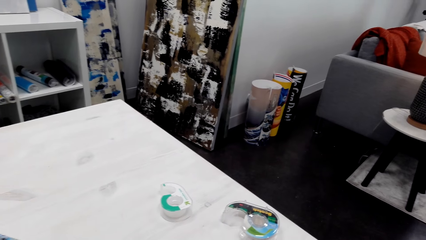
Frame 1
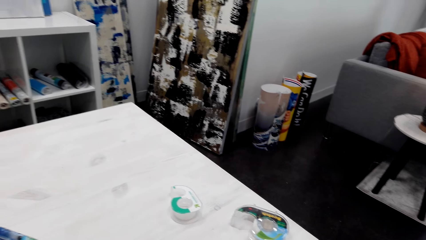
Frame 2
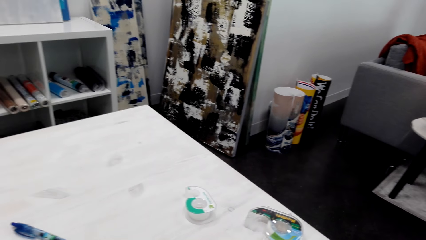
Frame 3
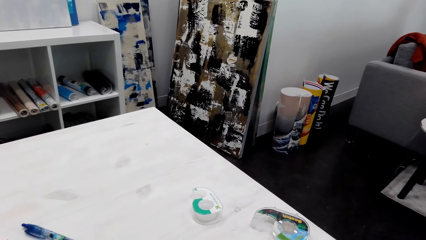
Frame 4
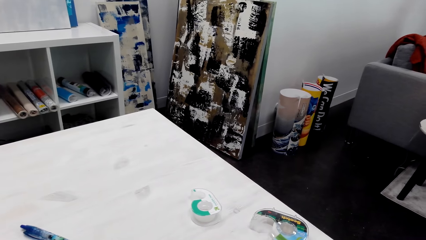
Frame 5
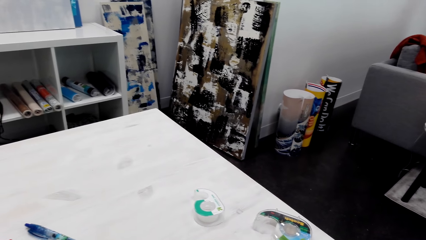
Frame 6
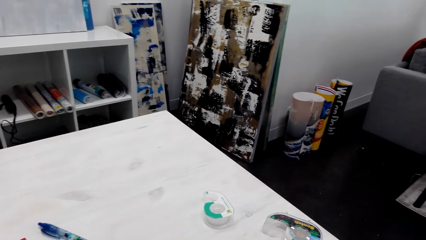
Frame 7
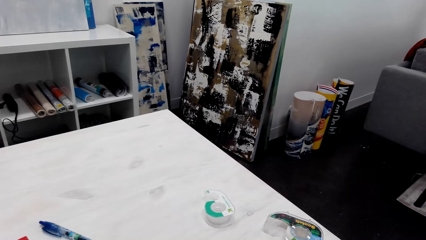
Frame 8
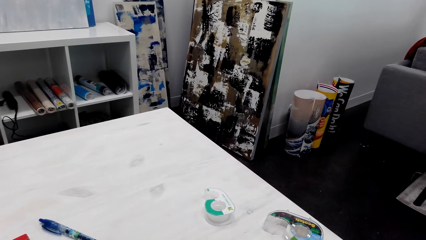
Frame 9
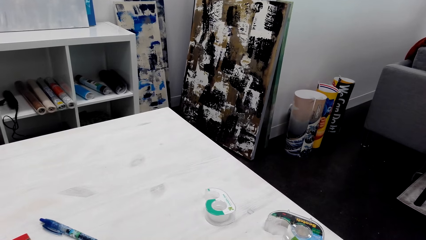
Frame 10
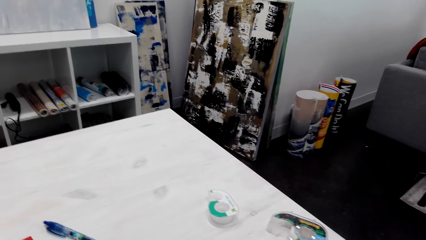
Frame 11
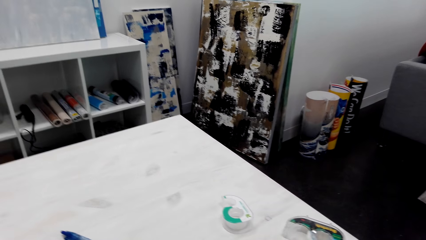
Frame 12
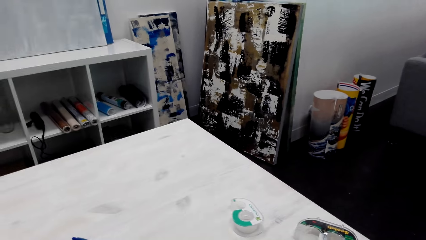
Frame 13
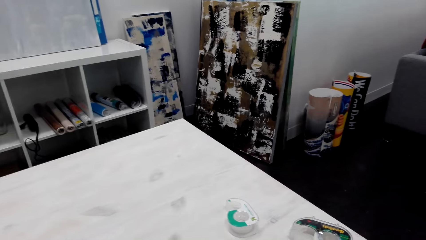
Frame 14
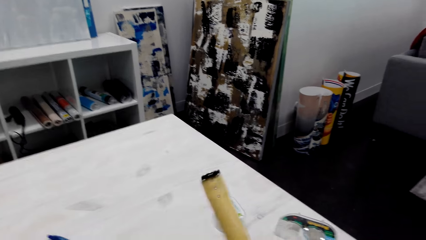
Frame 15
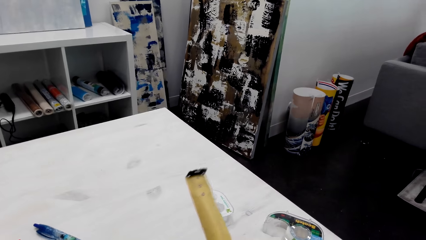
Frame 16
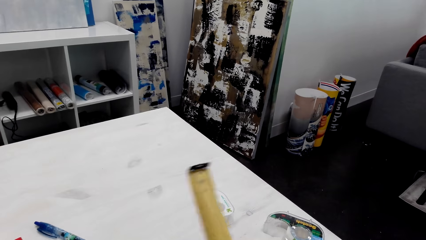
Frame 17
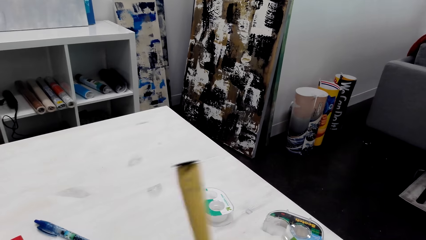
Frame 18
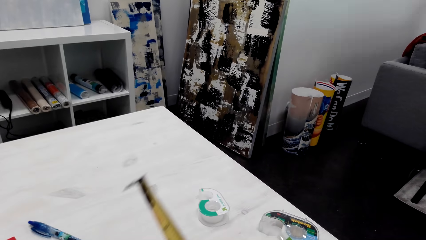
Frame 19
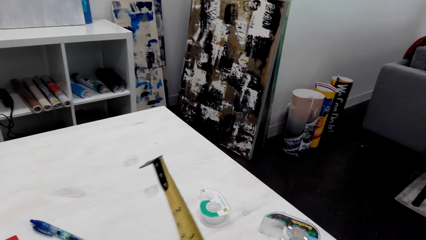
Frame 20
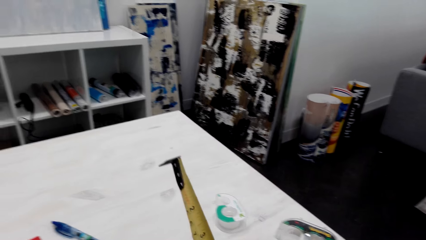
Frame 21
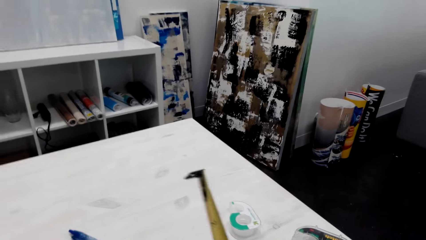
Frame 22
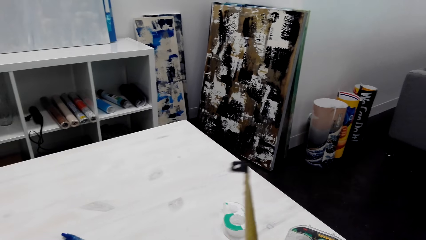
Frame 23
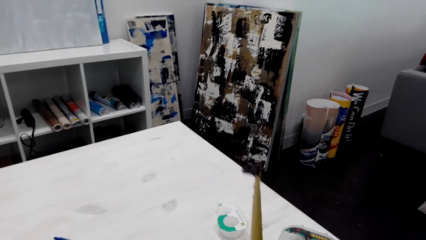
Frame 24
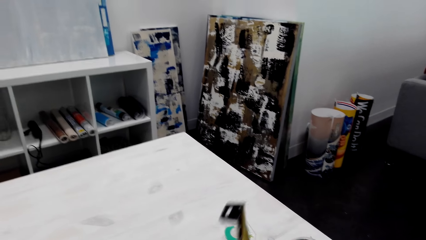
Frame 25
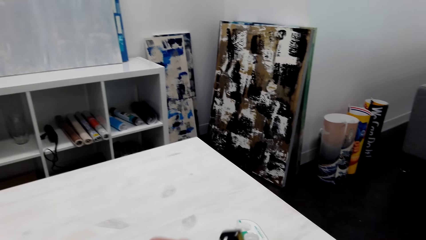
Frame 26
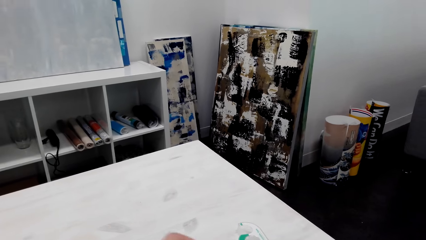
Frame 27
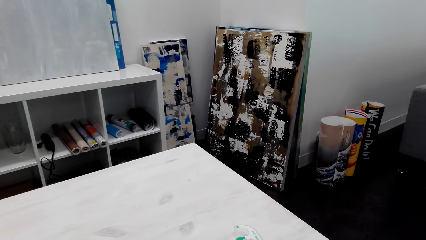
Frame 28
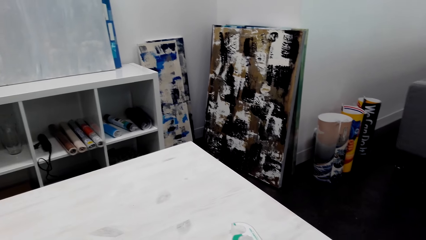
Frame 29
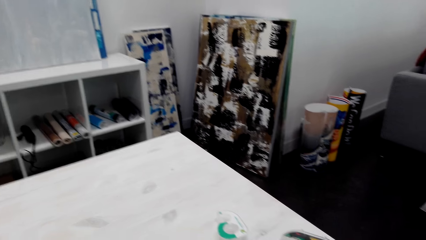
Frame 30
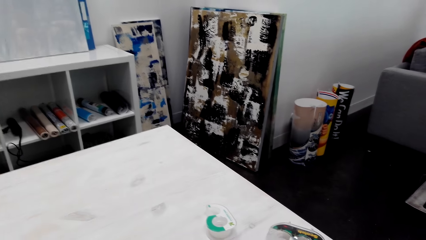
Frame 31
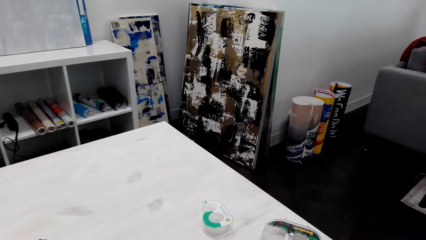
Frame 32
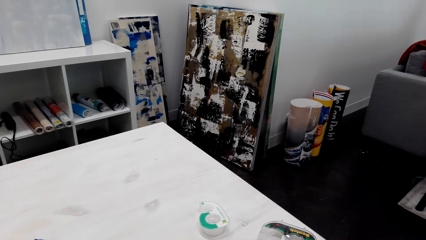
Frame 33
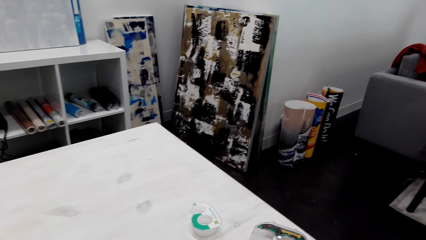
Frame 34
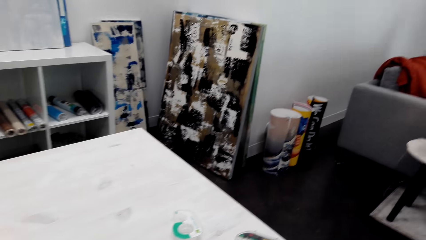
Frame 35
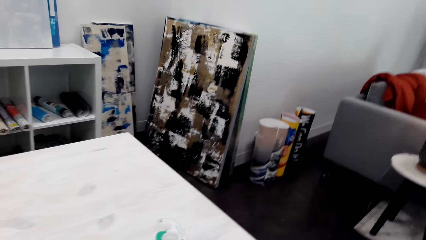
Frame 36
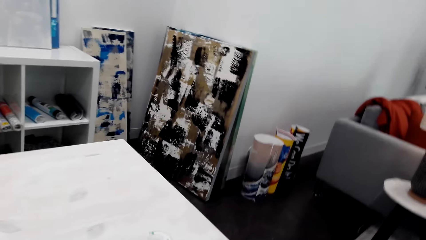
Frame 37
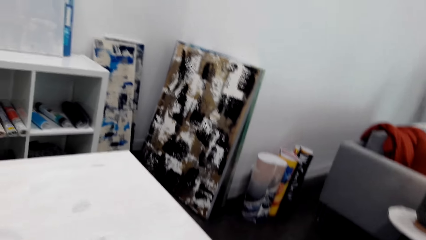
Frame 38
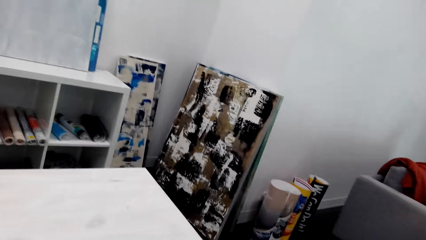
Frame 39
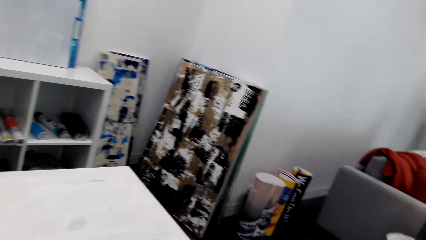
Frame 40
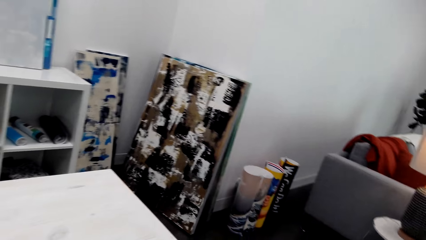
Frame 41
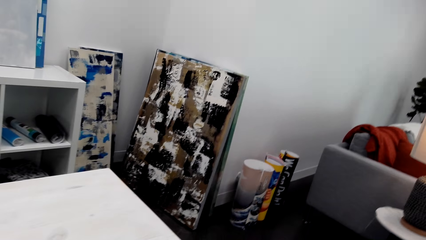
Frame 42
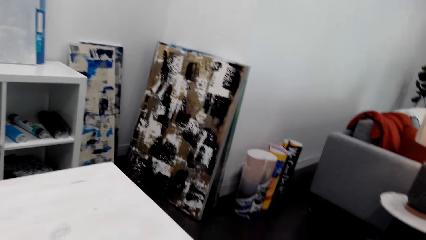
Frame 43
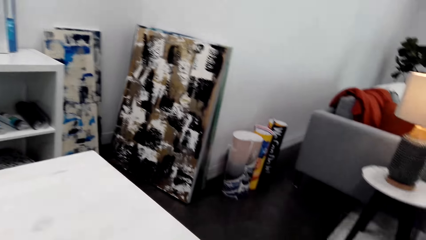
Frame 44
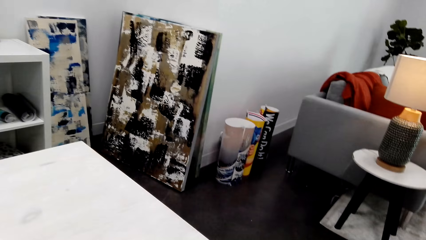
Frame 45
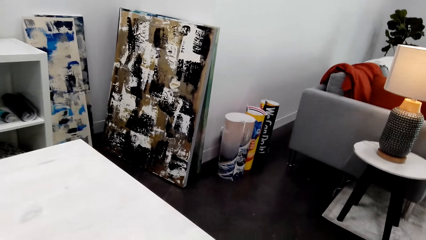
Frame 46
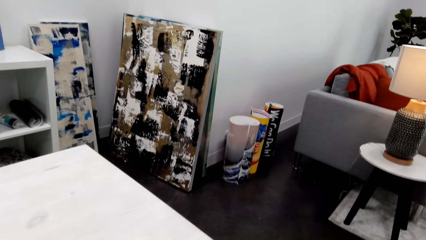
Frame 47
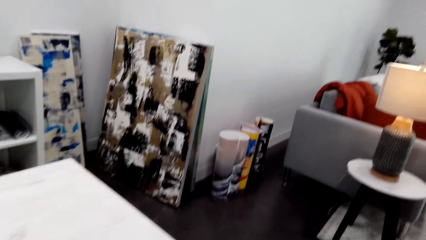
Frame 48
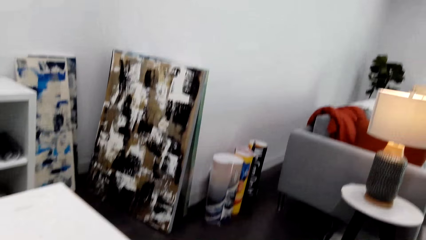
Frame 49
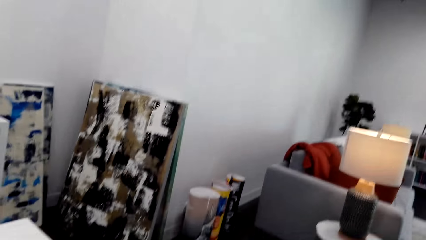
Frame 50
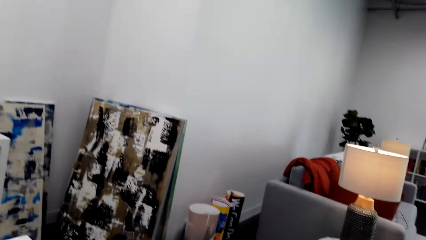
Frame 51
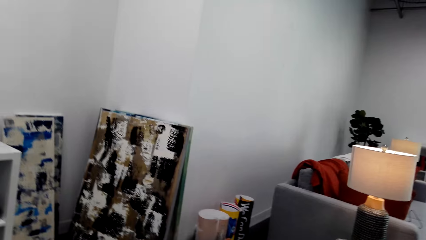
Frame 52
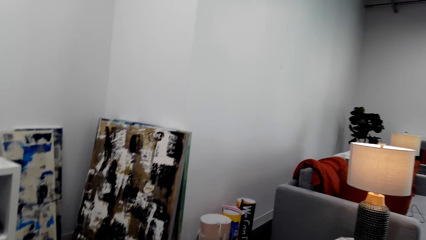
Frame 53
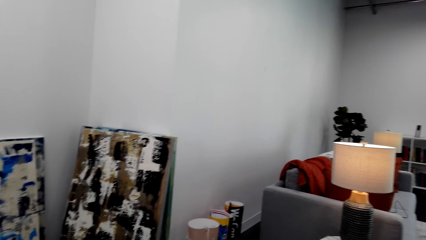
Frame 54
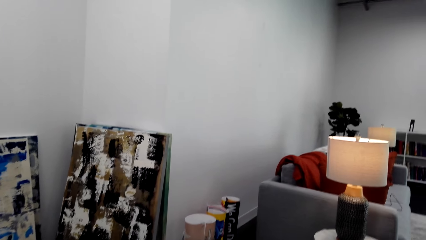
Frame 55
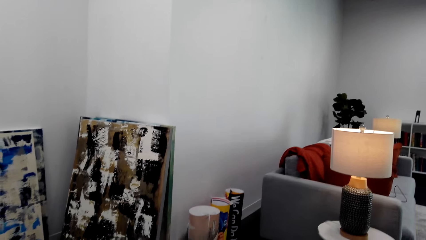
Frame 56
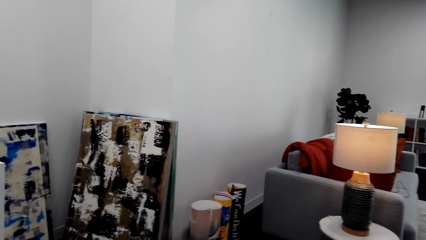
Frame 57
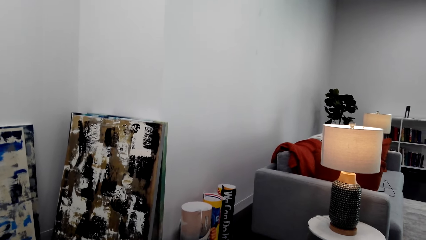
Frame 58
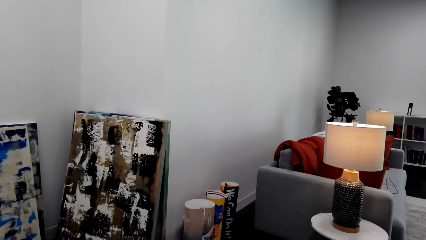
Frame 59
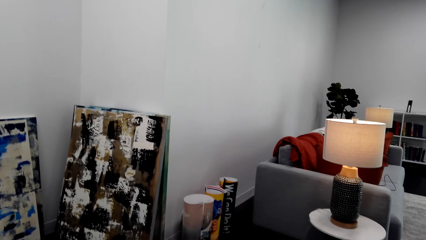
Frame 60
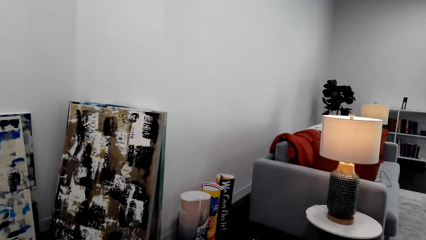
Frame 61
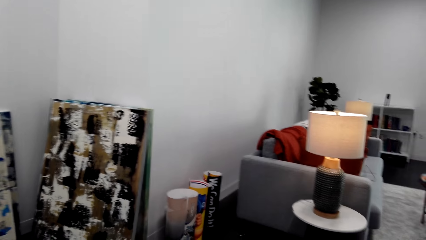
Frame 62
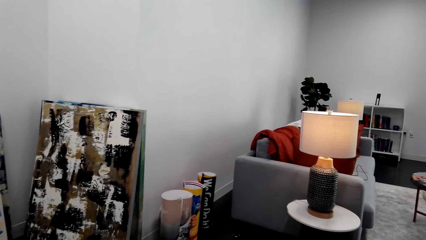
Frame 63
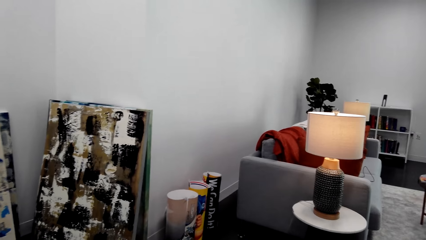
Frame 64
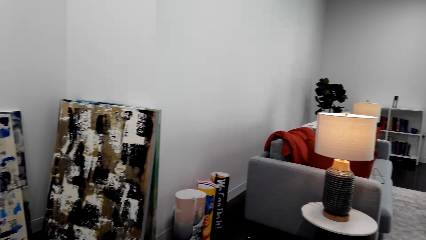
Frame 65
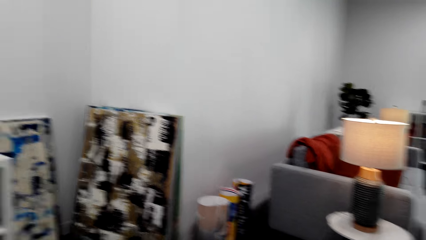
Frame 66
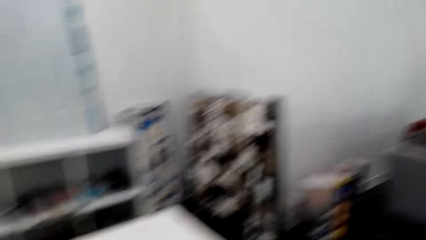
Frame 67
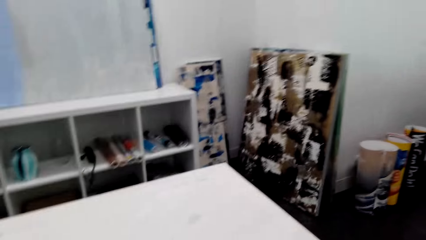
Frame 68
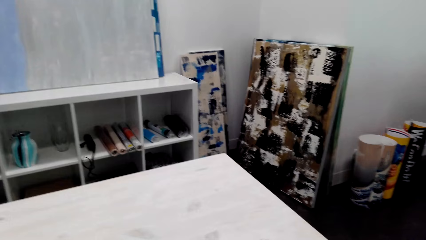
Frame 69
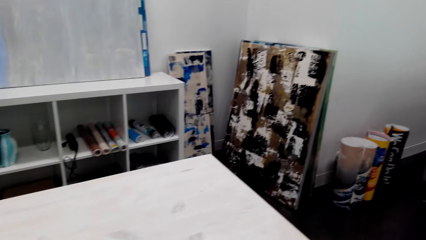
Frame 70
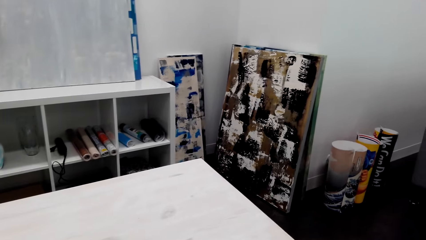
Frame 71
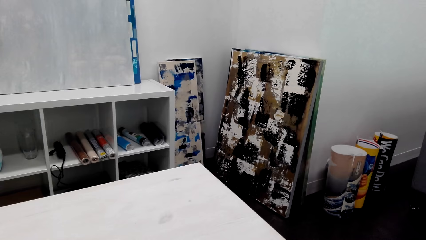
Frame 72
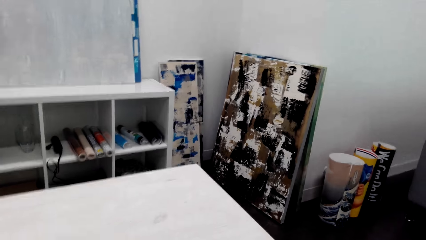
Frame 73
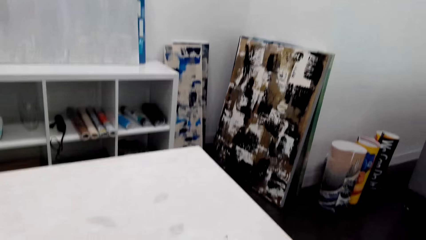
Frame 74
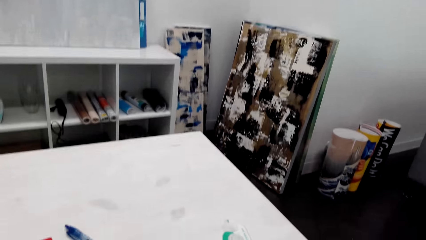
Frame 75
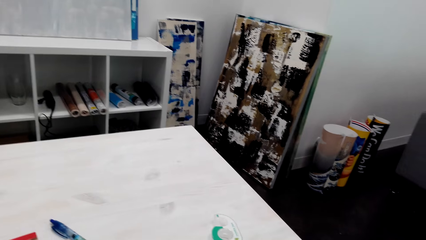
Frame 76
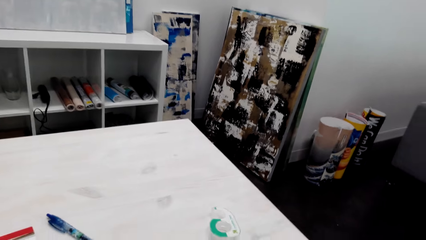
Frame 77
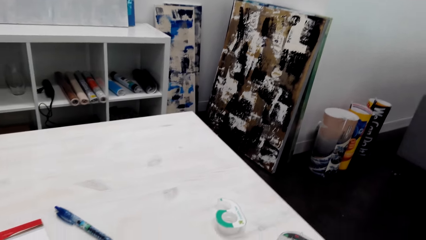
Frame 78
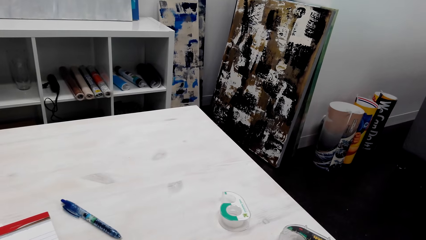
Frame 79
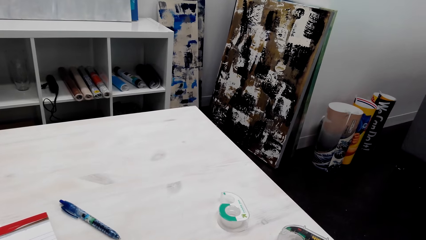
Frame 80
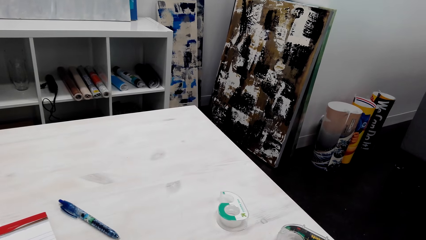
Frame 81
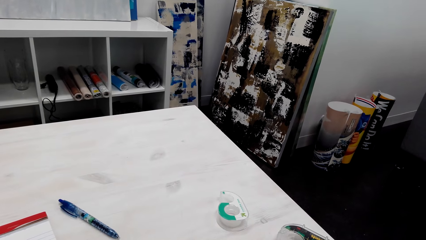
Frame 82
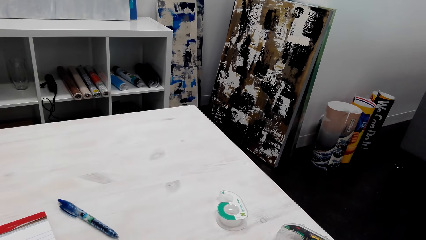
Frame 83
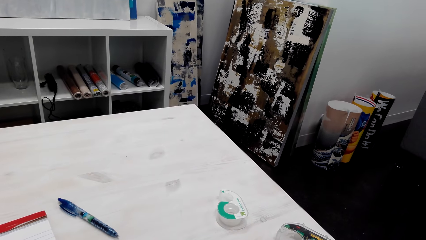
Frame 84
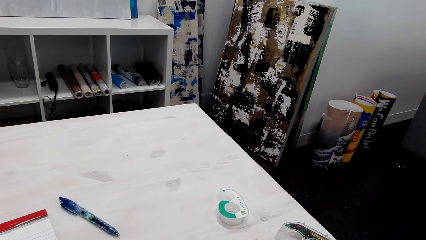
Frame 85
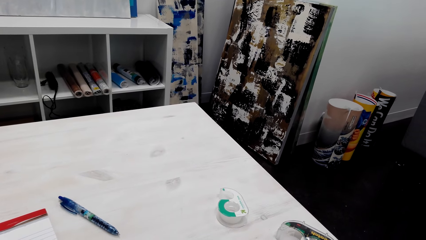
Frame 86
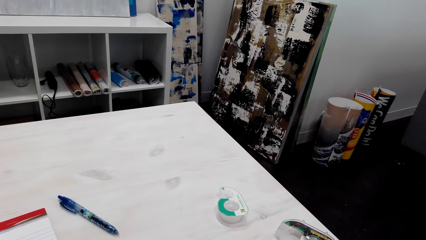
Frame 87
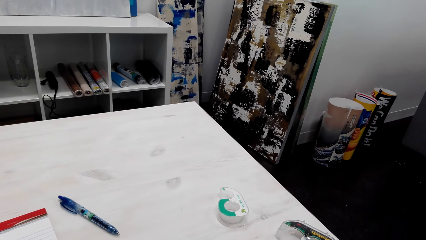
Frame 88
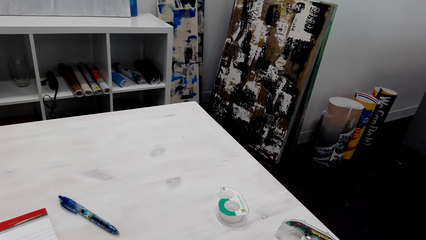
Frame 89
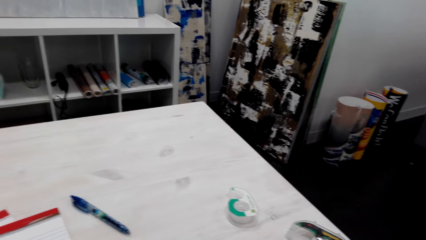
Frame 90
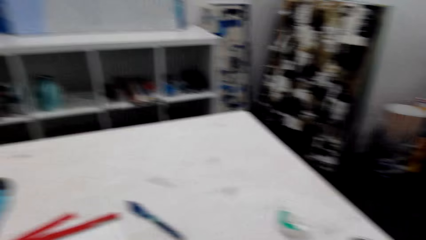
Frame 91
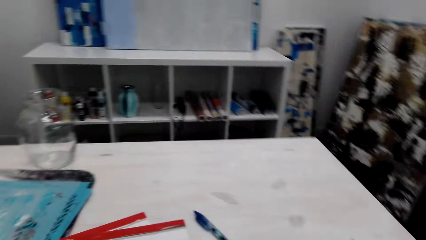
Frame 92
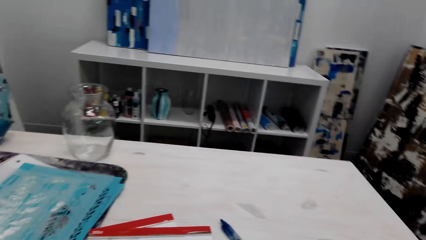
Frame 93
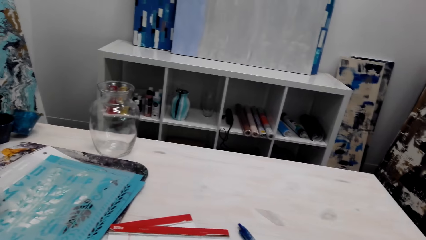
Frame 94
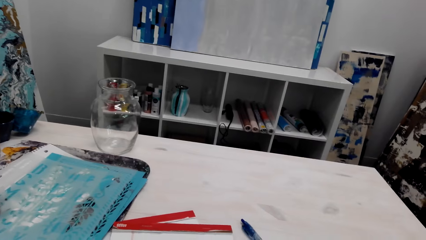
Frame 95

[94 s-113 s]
The camera wearer holds a tape measure in her hand. She looks around.
